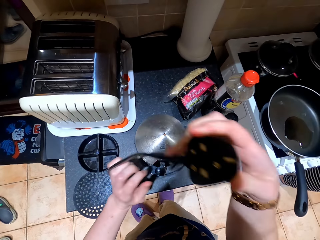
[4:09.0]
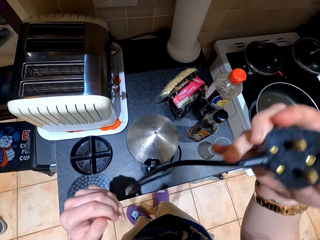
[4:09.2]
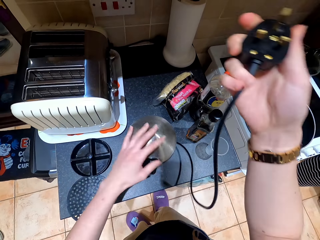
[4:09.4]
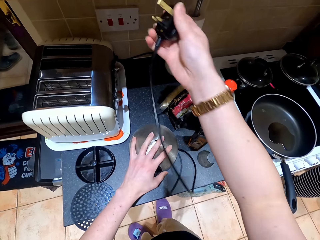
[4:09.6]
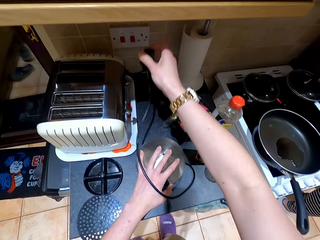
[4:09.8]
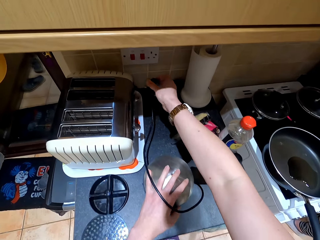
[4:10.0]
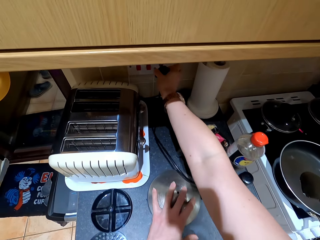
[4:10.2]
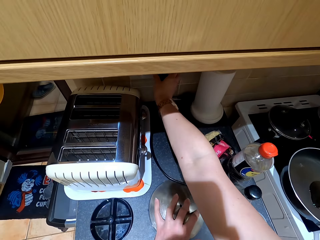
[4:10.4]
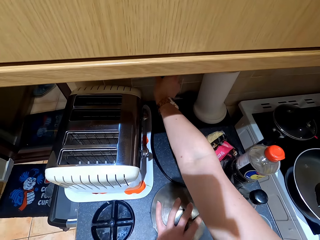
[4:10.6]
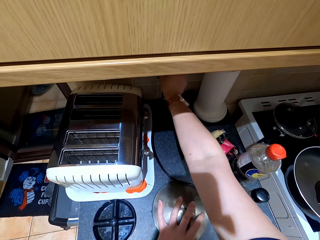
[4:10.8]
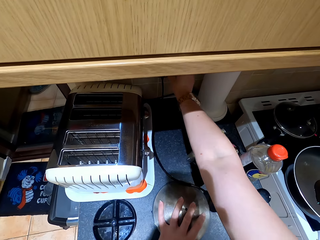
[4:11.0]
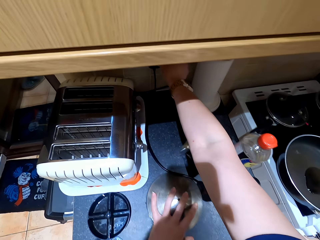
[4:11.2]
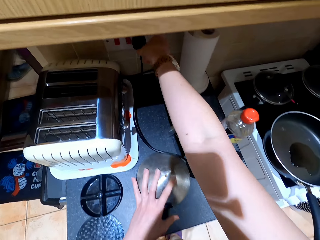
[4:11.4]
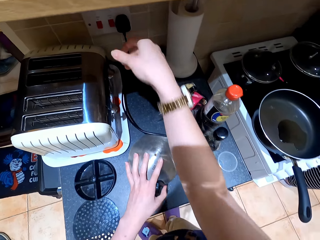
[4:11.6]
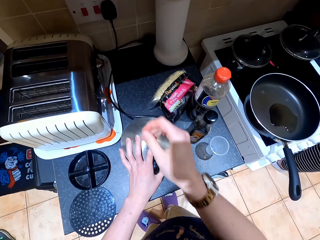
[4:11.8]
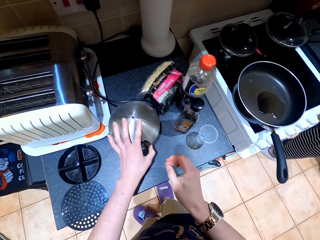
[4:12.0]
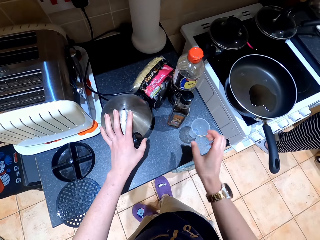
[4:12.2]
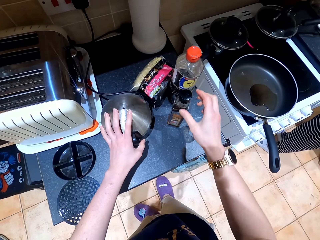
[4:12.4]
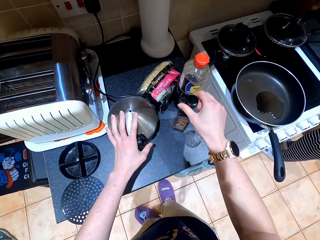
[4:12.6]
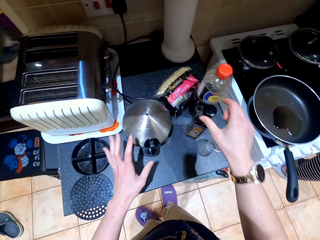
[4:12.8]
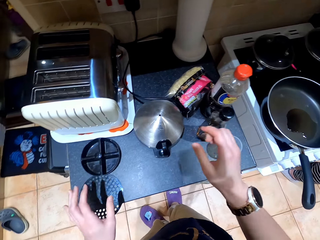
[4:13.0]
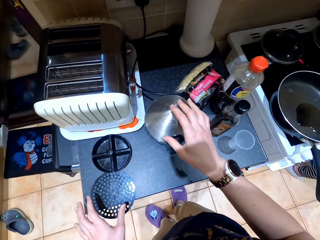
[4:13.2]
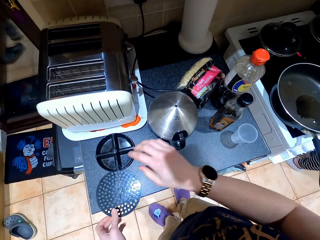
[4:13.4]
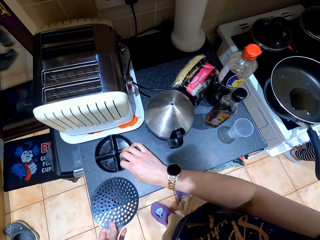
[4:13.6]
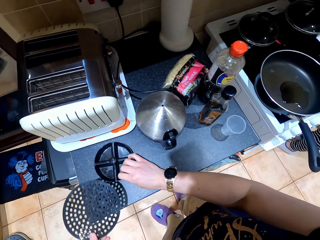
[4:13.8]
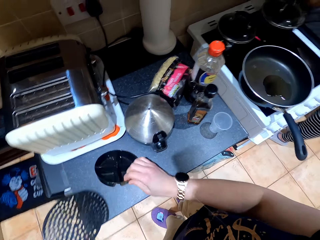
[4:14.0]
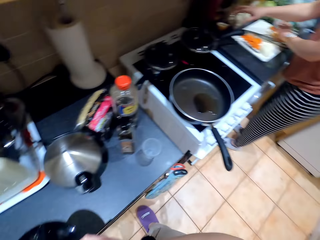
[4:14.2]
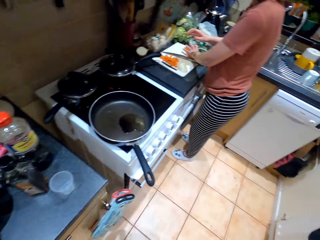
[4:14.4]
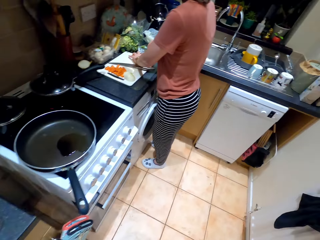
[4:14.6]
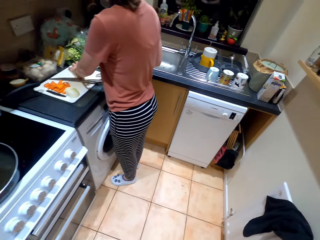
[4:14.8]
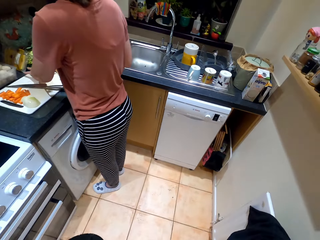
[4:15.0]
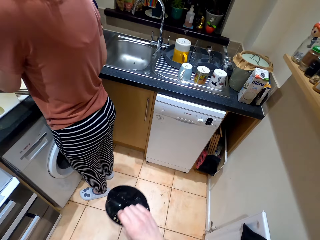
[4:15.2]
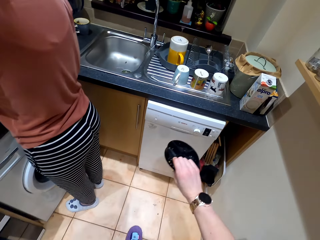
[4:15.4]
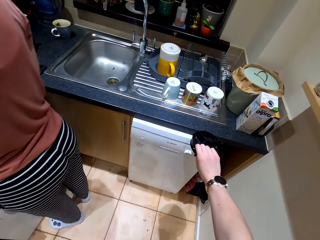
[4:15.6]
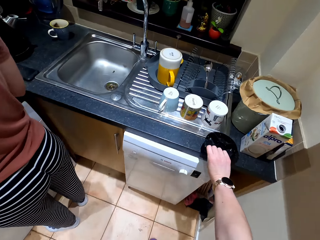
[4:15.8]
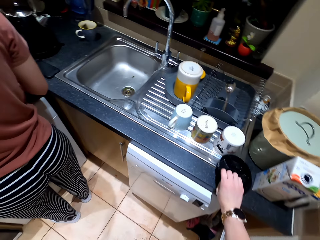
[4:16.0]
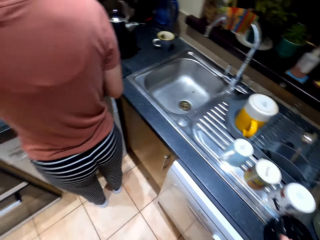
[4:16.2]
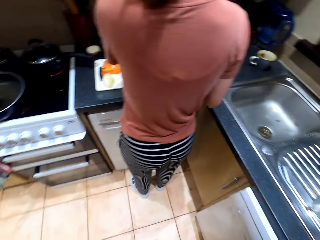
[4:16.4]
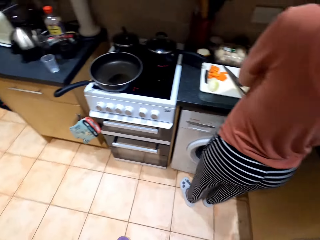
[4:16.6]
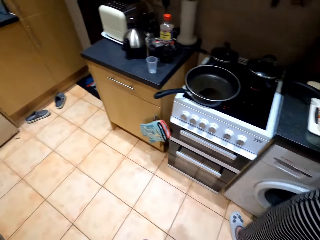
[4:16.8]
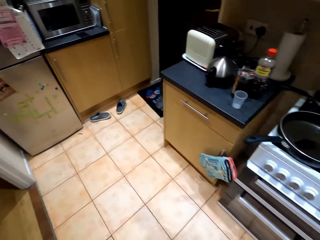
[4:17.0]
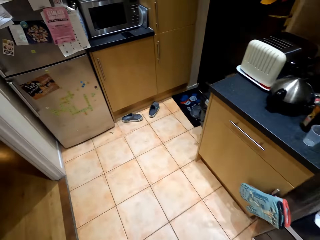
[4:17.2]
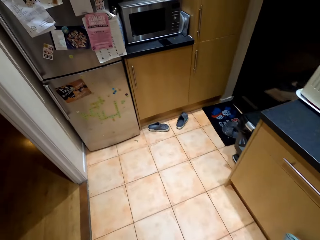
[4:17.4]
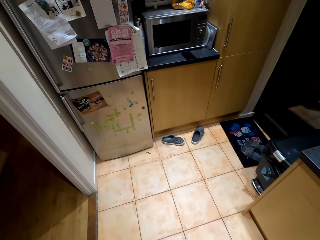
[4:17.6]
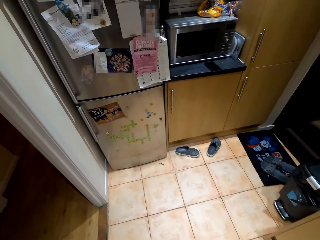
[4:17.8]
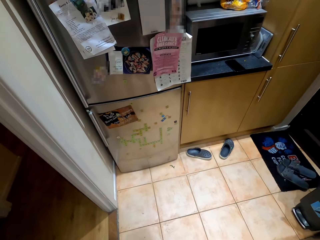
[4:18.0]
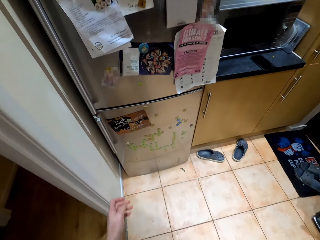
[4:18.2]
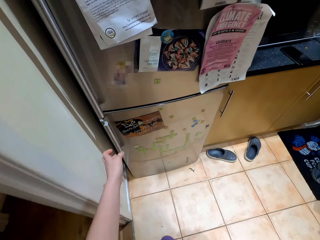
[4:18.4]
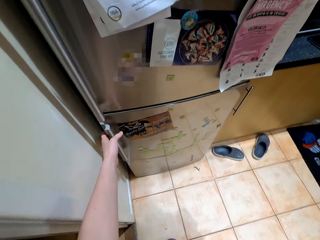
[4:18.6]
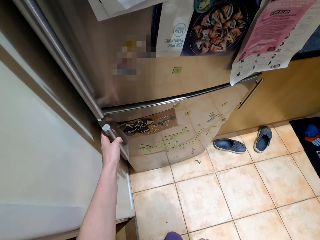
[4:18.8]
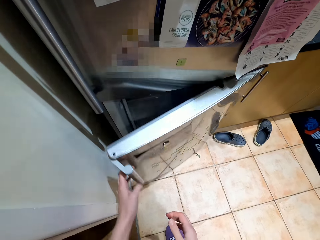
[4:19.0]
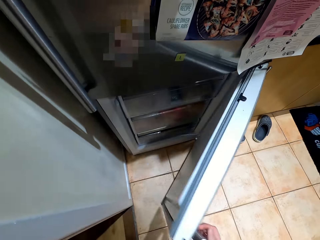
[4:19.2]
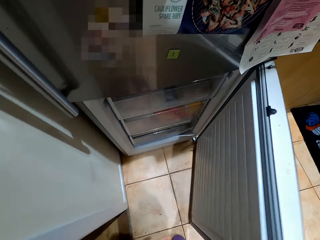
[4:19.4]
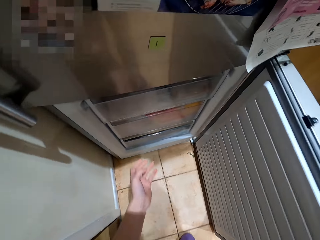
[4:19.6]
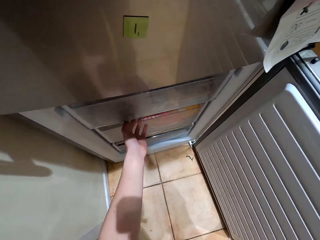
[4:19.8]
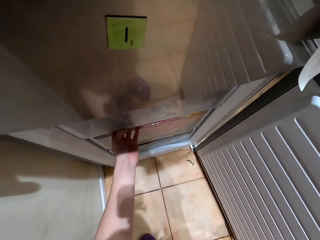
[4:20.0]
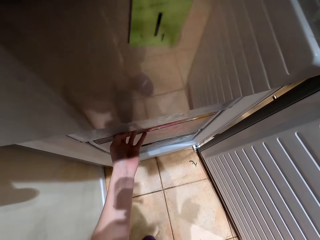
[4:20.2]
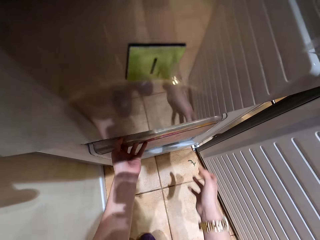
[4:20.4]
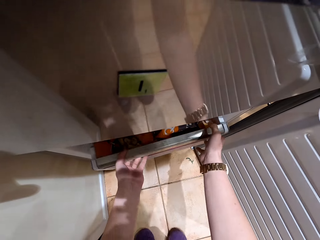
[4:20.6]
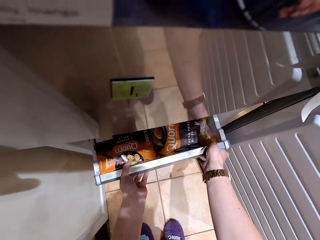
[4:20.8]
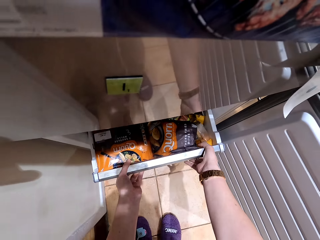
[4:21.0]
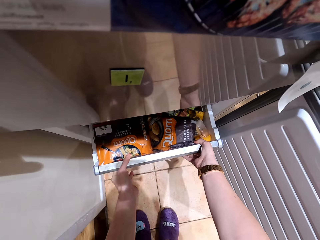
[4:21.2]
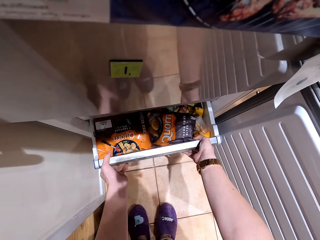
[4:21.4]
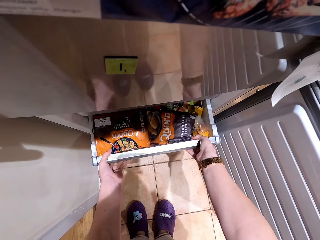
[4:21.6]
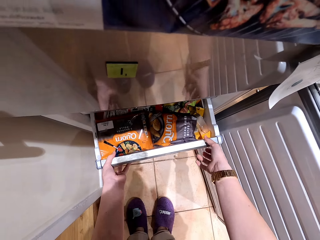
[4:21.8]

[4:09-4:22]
The camera wearer plugs in the cable to the socket. They move the egg cooker aside with their hand. They lift the lid with their hand from the kitchen counter. They lift the poaching tray with their hand. They walk around the kitchen. They place the poaching tray and the lid on the sink. They walk around the kitchen. They open the fridge with their hand. They remove the tray or drawer from the fridge.

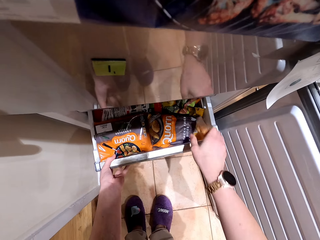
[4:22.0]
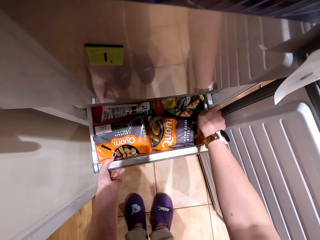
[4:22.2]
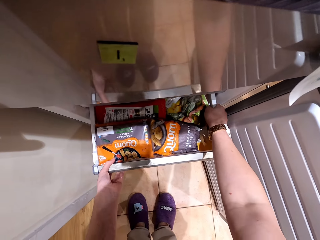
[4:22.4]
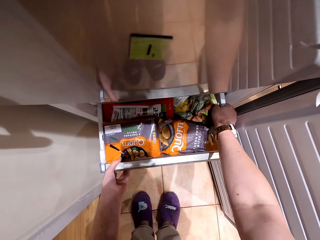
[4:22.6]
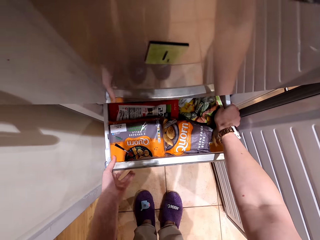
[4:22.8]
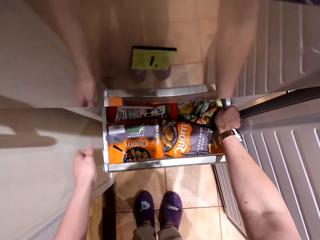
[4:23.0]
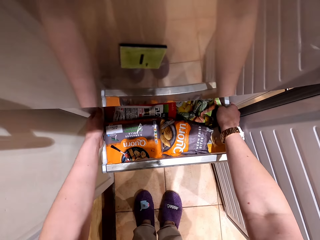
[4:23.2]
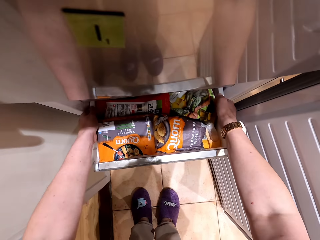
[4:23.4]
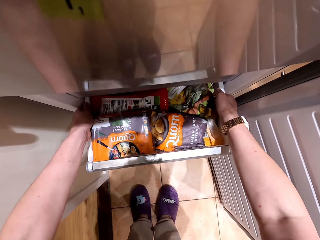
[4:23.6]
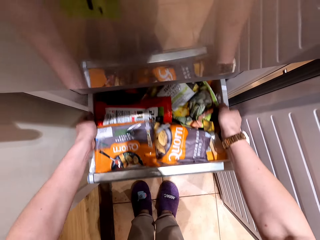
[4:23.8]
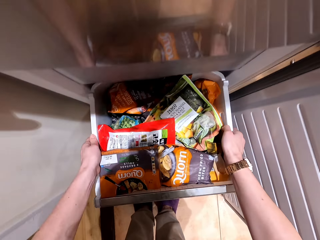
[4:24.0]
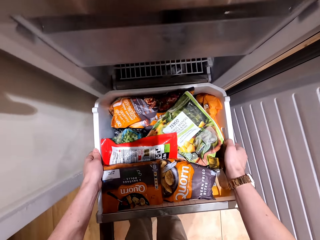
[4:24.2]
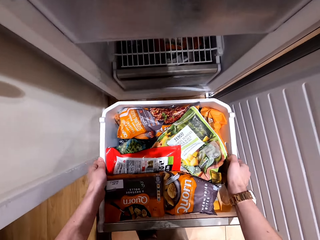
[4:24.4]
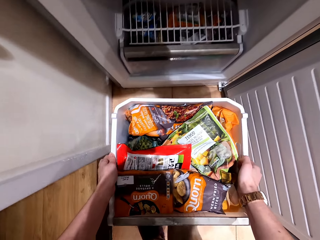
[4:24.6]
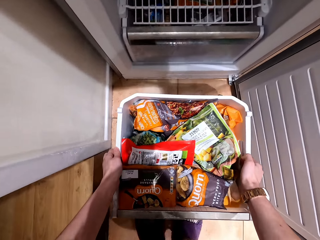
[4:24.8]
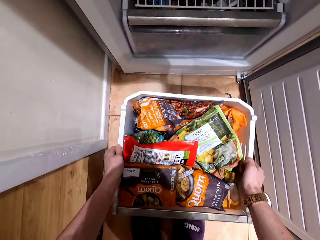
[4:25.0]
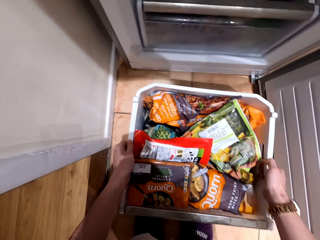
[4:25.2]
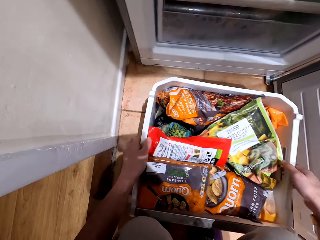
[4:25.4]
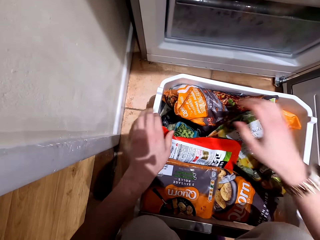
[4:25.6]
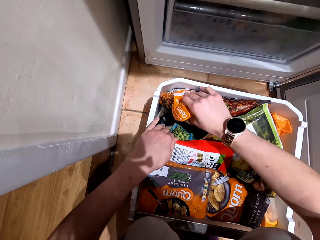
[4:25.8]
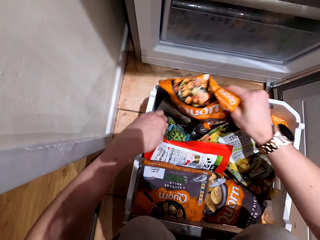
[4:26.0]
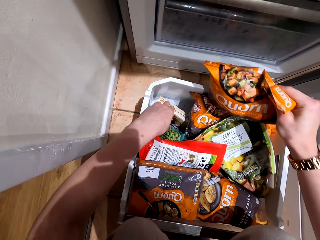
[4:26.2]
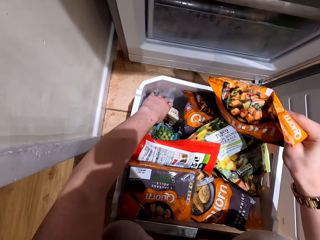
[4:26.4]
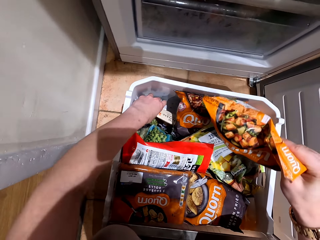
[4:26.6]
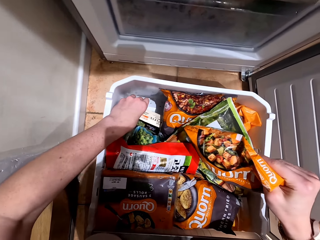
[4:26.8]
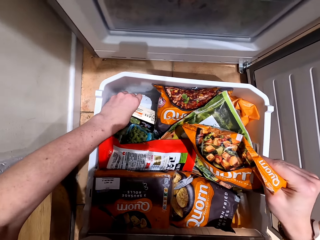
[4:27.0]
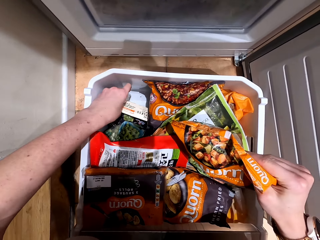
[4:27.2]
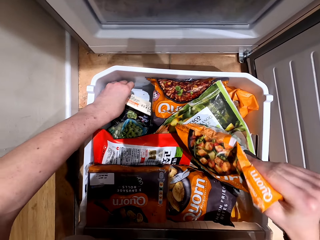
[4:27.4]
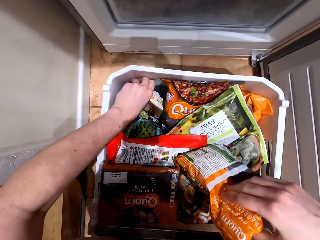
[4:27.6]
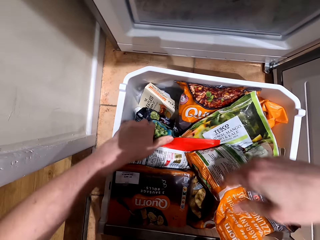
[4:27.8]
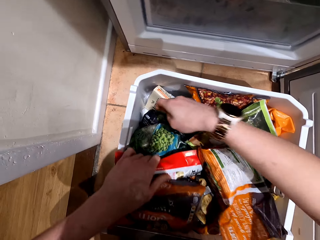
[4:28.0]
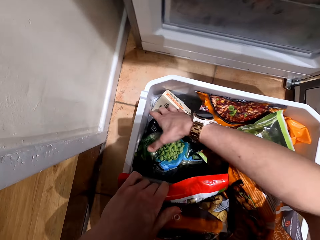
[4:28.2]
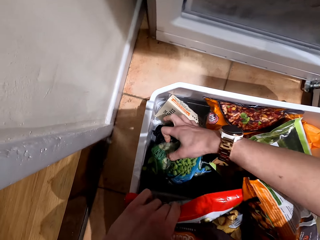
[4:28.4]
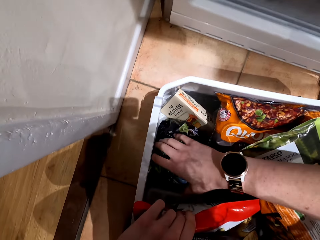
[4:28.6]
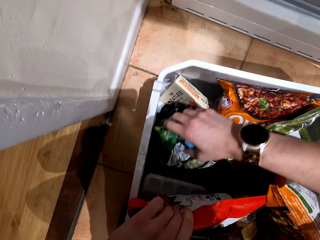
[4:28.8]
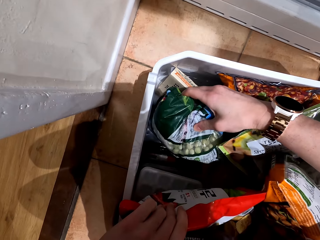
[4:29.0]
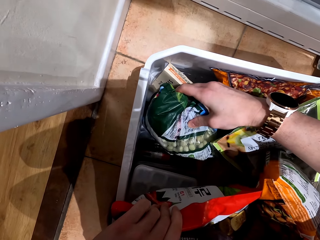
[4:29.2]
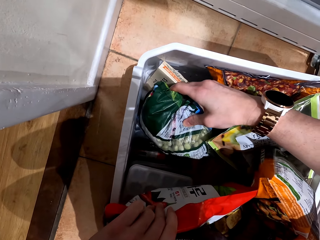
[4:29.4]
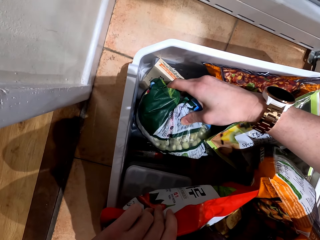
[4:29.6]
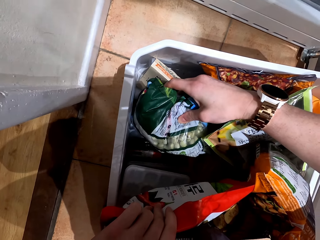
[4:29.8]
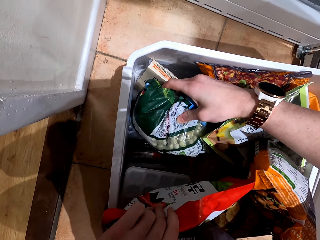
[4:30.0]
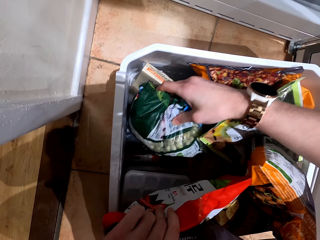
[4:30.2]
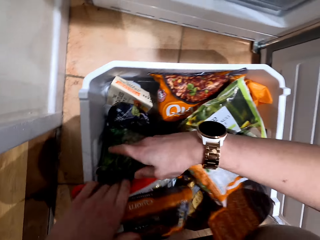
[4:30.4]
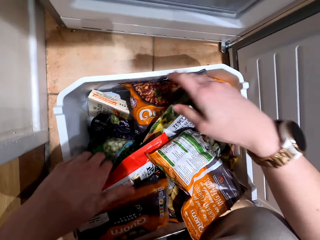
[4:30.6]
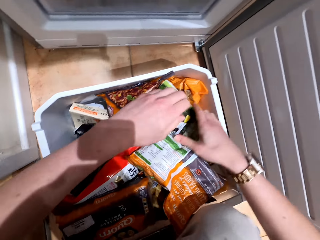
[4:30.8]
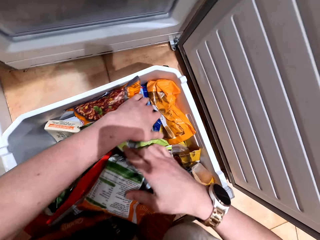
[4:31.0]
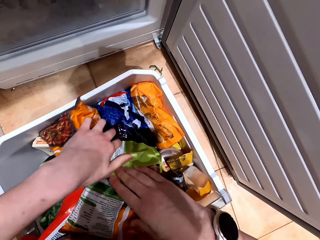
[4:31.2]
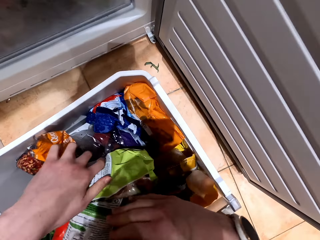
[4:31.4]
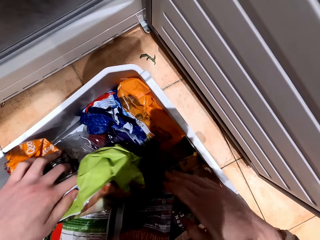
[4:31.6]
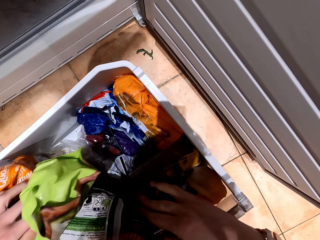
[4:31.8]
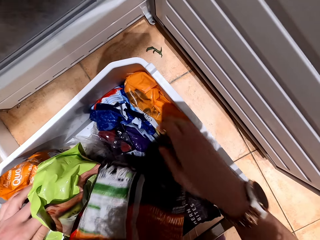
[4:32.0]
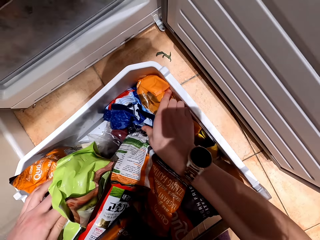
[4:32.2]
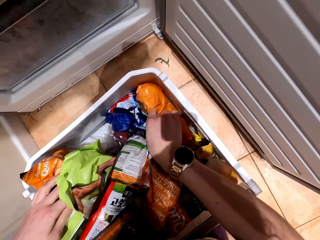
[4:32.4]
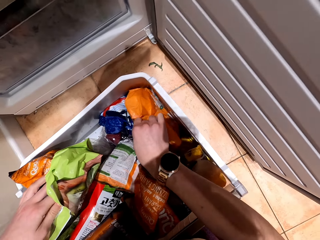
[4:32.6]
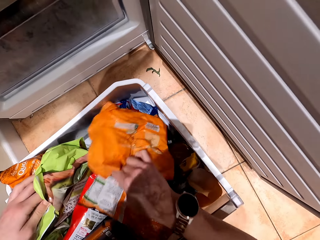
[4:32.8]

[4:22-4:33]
The camera wearer places the tray or drawer on the floor. They move the snacks in the tray. They look for something on the drawer.
